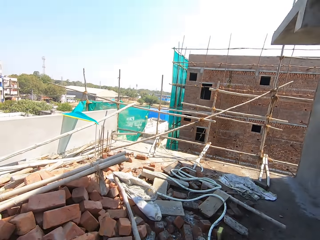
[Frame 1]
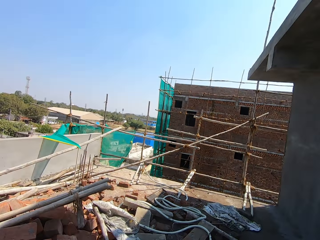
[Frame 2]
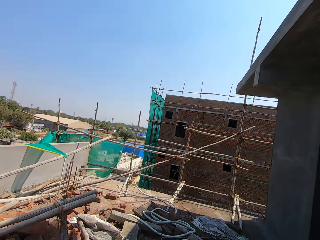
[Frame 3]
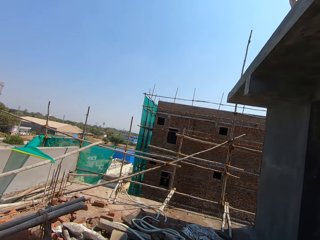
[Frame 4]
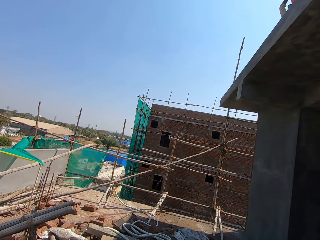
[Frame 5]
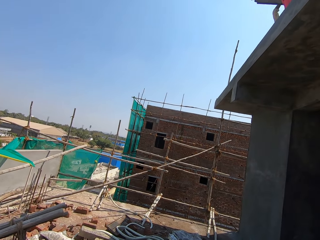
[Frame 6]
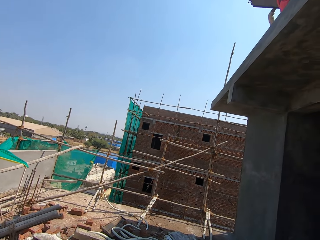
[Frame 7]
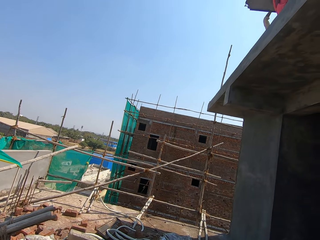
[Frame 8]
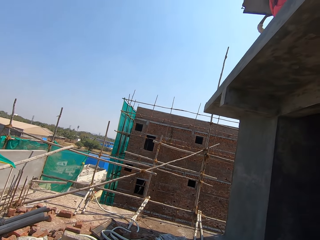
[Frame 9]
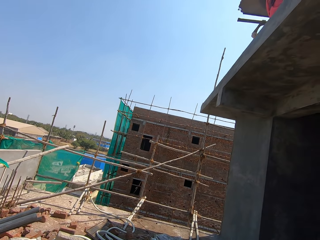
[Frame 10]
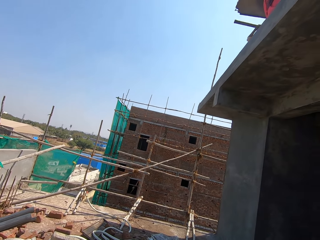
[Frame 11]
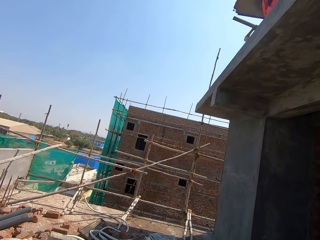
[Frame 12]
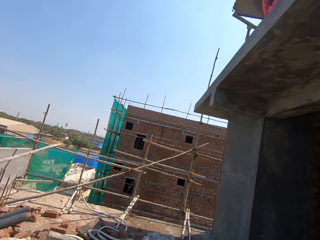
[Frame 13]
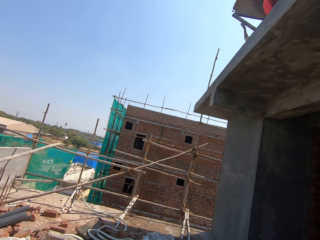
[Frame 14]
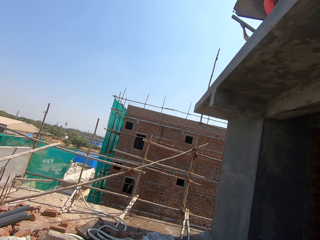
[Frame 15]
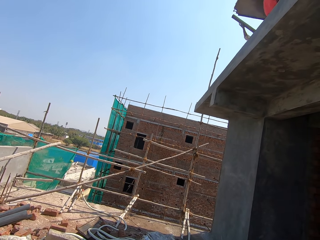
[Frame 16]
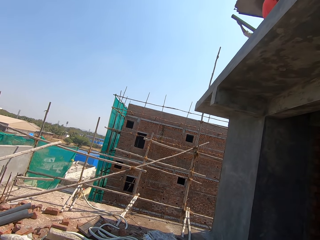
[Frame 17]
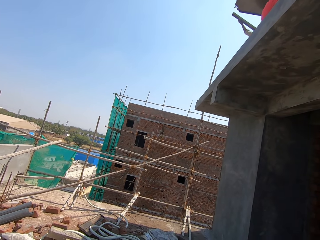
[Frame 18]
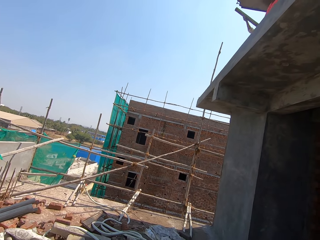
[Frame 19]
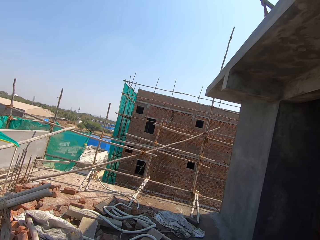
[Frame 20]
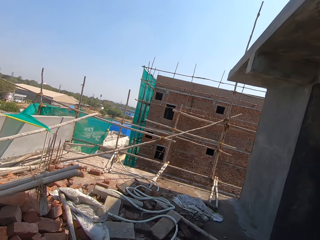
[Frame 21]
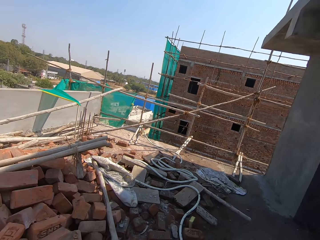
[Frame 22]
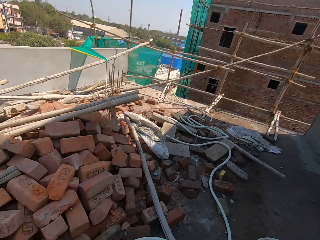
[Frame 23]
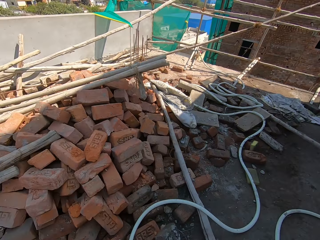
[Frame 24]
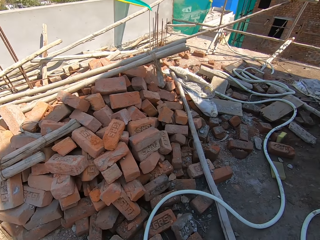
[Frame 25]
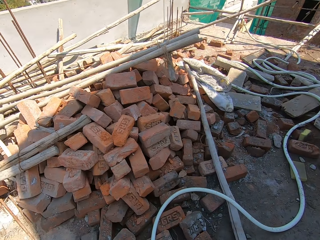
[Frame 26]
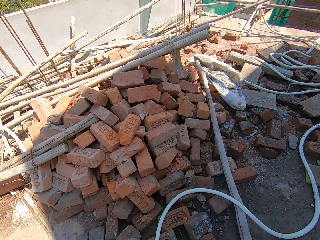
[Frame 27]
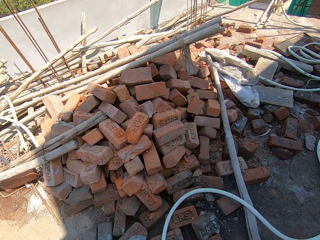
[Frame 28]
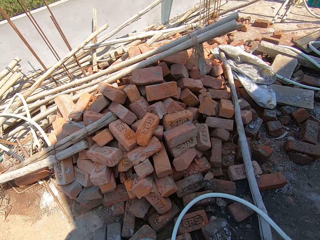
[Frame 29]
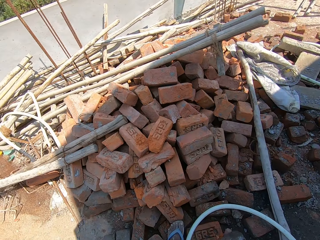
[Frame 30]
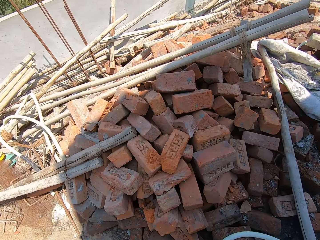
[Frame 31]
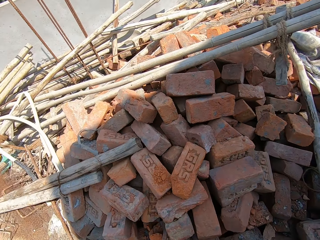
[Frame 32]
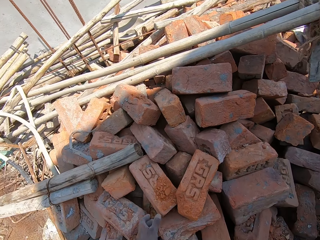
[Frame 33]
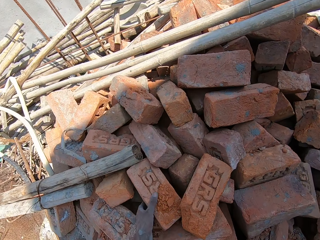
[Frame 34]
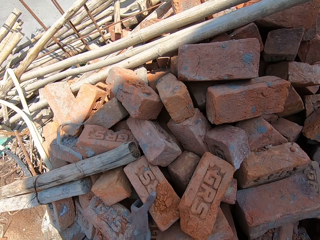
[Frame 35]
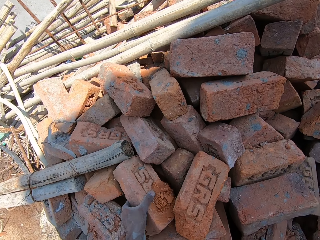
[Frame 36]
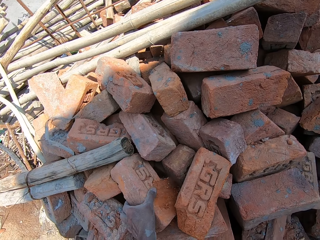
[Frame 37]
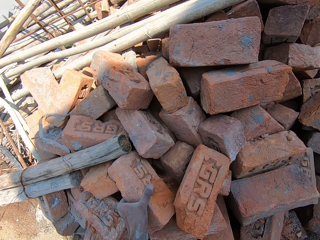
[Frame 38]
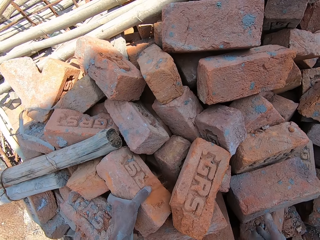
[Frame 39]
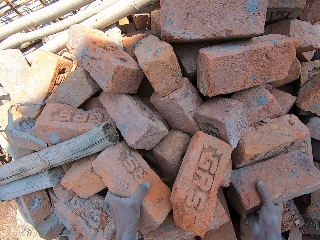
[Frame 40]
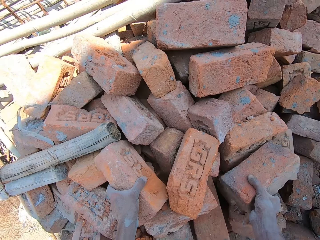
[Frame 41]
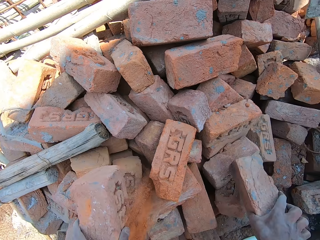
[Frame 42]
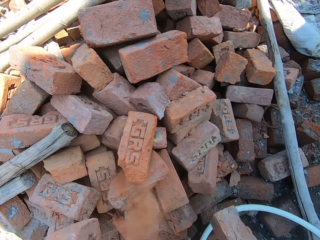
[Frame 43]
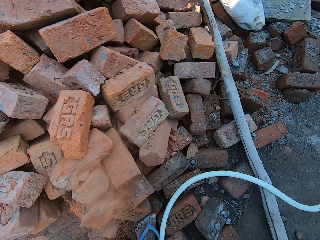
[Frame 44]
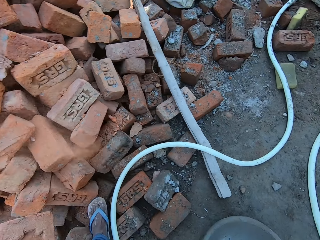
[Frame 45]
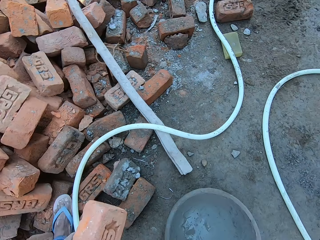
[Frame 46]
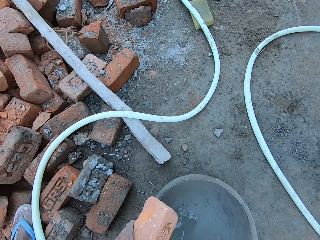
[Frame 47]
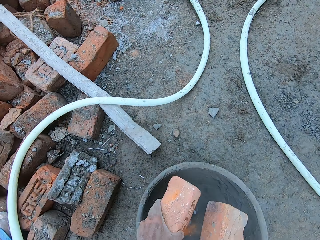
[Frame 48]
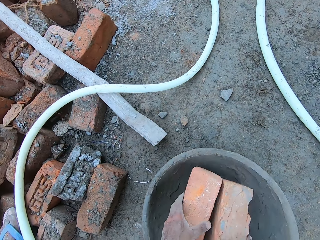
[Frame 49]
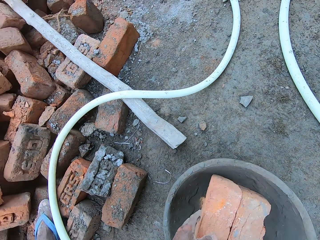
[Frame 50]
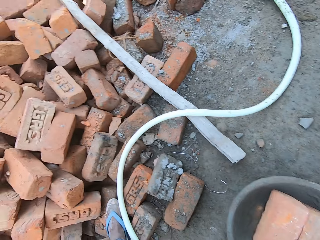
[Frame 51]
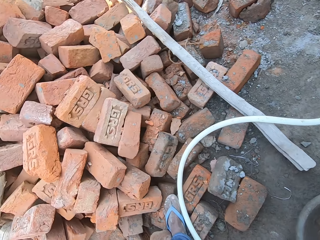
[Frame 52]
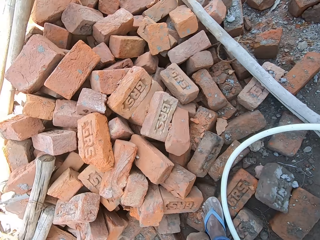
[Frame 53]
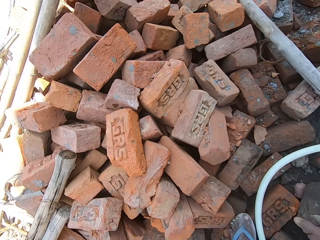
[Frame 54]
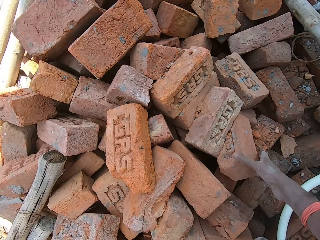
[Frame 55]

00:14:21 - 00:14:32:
The camera wearer looks around. They pick up bricks. They put the bricks in the concrete bowl.

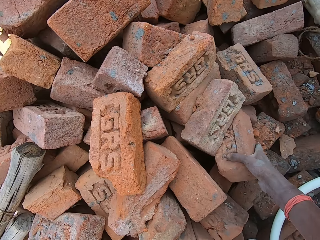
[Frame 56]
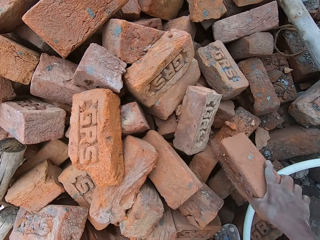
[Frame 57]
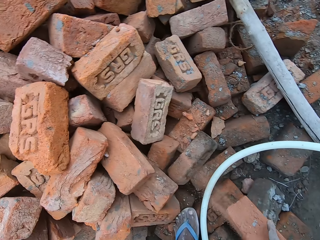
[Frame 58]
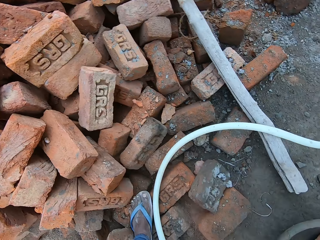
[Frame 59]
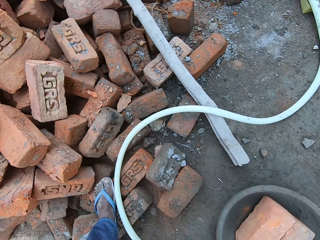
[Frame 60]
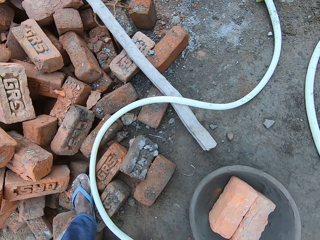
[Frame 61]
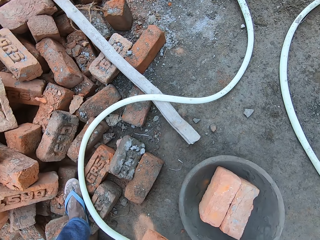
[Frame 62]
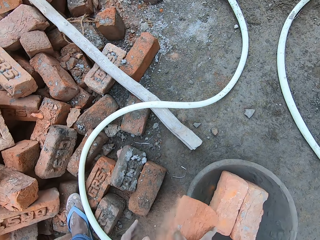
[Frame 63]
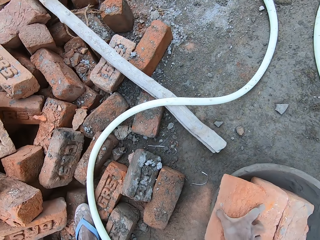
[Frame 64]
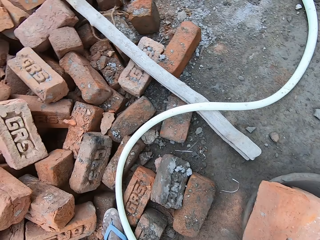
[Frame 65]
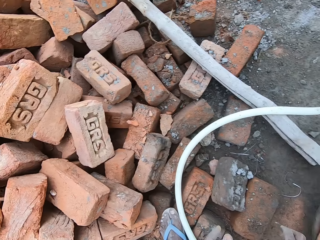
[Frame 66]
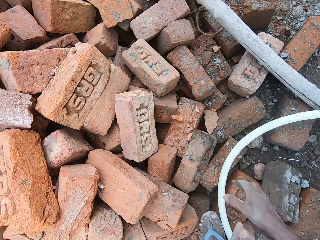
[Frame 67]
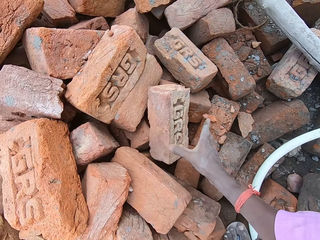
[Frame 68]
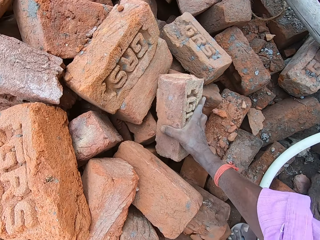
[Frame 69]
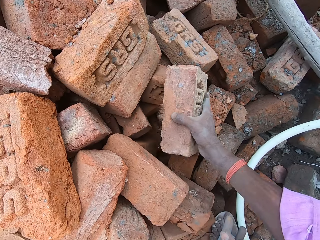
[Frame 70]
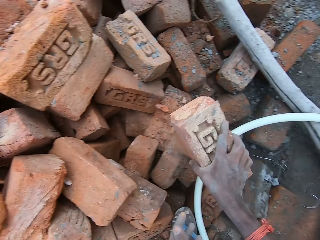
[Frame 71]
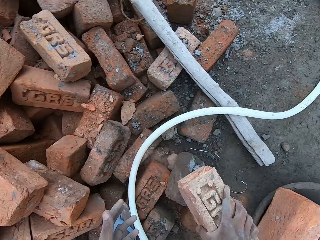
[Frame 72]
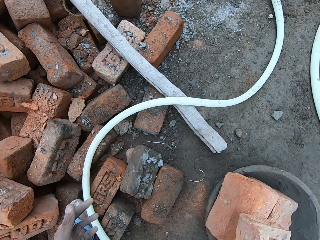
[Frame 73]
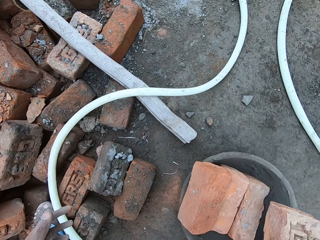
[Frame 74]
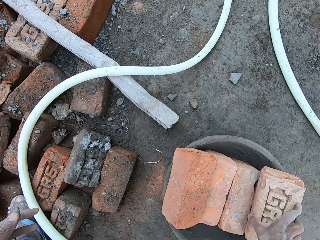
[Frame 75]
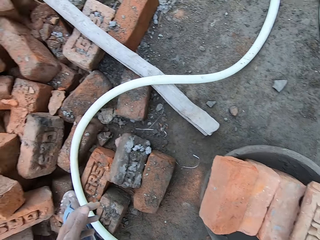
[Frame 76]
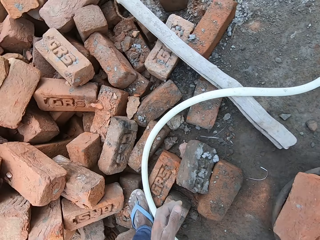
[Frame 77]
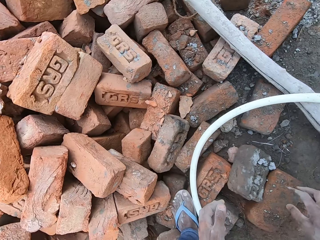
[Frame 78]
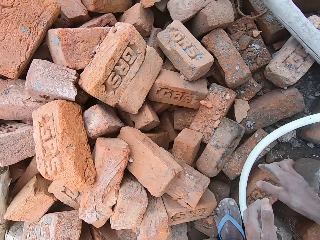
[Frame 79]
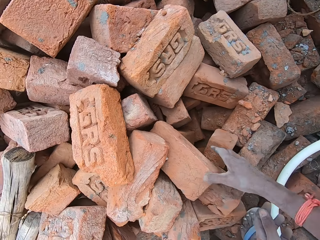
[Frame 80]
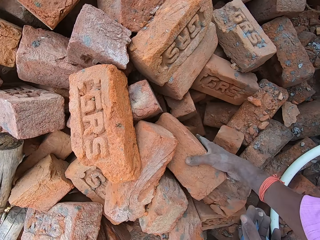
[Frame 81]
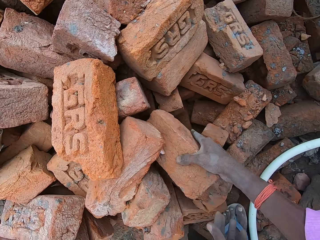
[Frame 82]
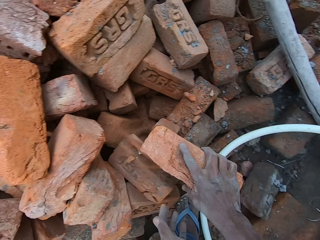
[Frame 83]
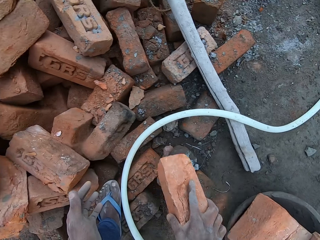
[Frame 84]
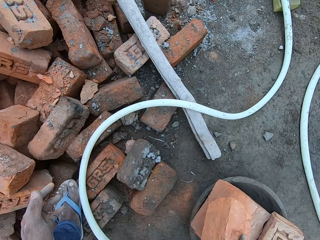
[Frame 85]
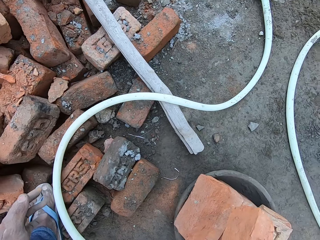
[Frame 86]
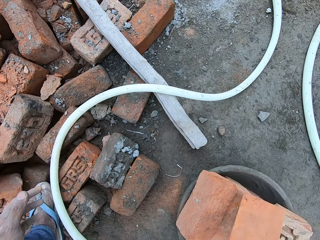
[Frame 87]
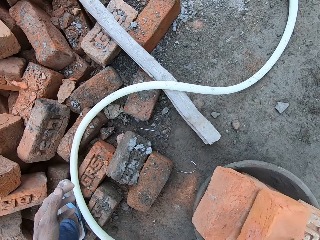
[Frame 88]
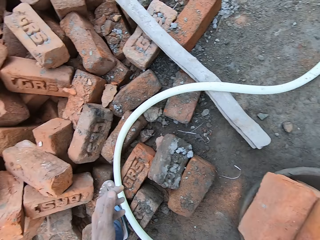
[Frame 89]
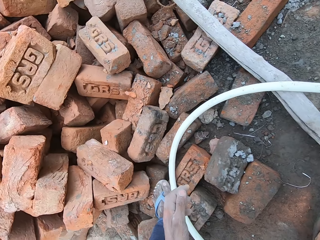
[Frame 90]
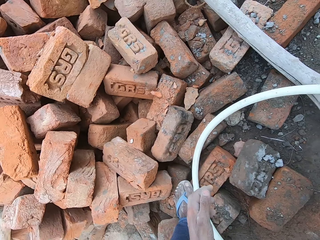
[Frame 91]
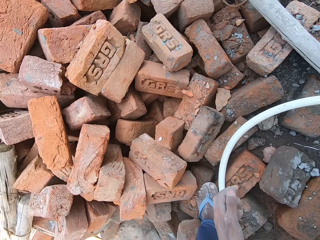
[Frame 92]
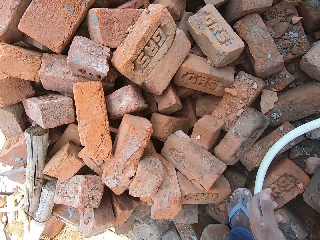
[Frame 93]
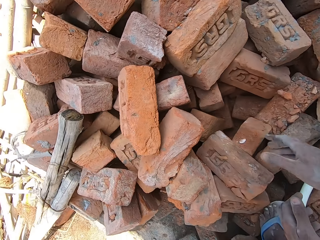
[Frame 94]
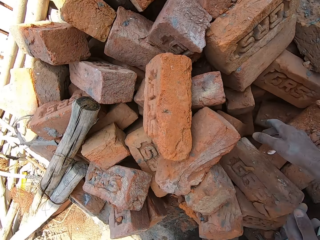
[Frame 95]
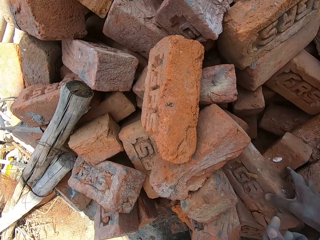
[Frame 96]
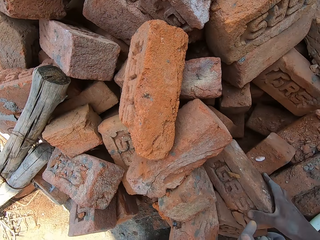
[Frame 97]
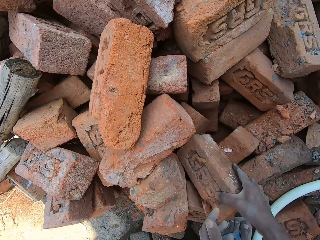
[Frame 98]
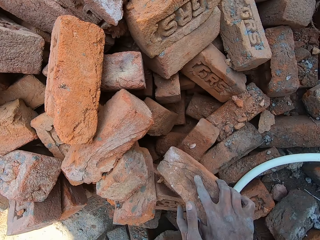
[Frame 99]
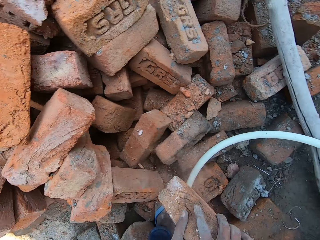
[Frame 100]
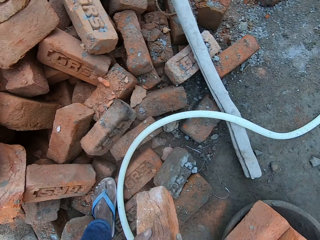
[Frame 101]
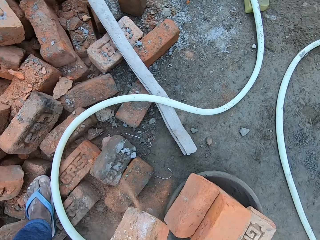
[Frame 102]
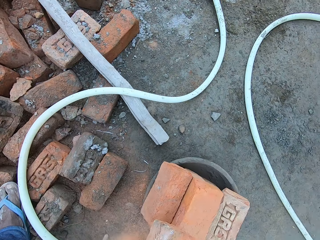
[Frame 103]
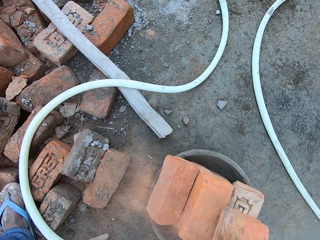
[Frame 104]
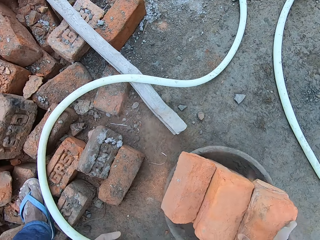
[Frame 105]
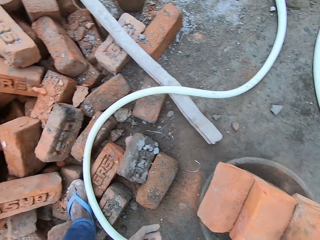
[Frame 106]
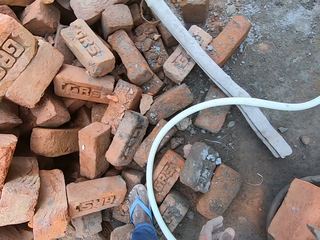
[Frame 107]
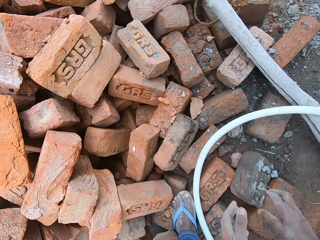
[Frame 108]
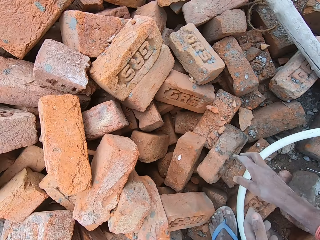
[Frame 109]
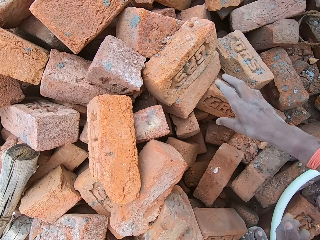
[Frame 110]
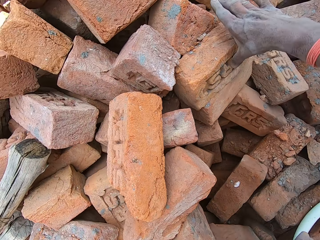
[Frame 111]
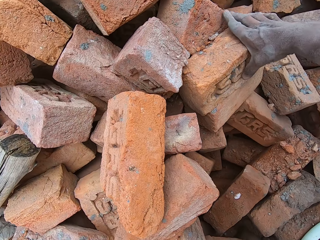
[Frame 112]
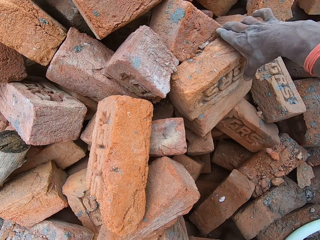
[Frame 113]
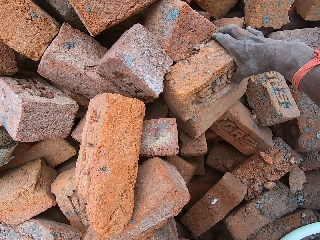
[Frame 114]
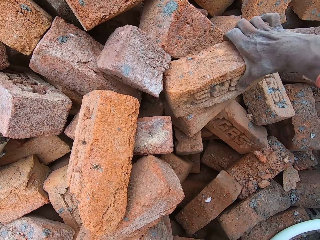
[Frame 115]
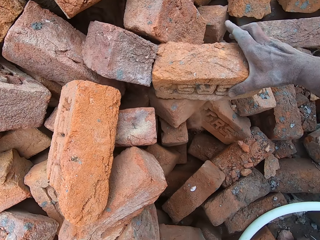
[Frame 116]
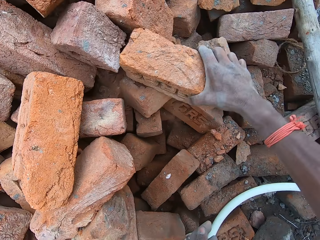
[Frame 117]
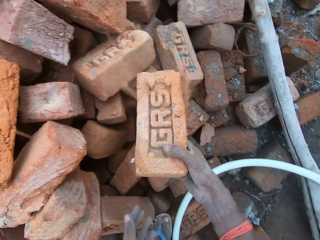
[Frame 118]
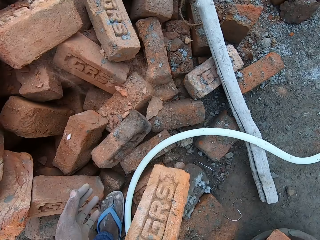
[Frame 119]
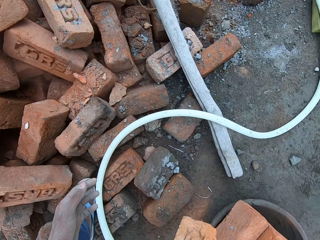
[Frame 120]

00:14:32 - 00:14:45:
The camera wearer picks up a brick. They put the bricks in the concrete bowl. They pick up a brick. They put the bricks in the concrete bowl. They pick up a brick. They put the bricks in the concrete bowl. They pick up a brick. They put the bricks in the concrete bowl. They pick up a brick. They put the bricks in the concrete bowl. They pick up a brick.
